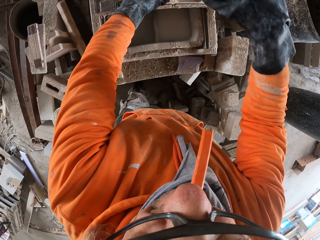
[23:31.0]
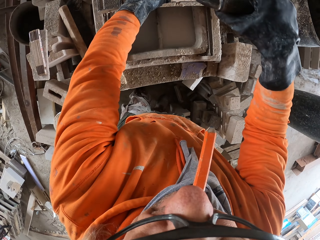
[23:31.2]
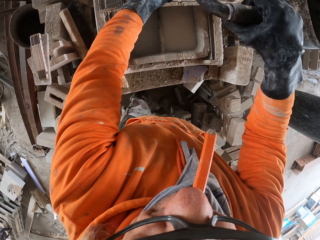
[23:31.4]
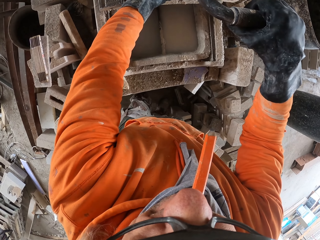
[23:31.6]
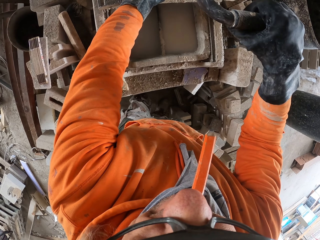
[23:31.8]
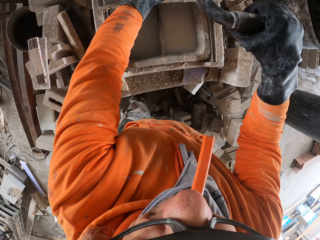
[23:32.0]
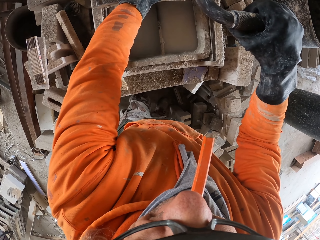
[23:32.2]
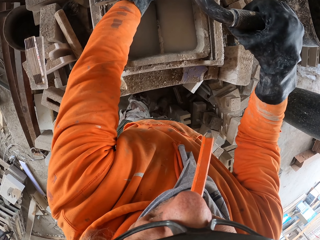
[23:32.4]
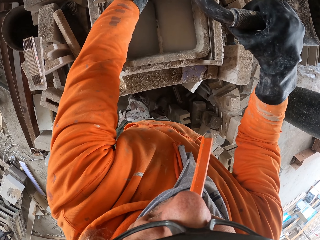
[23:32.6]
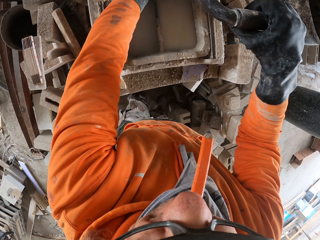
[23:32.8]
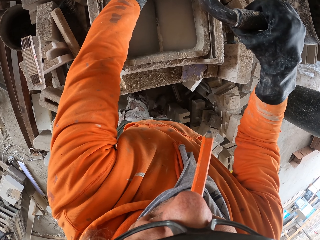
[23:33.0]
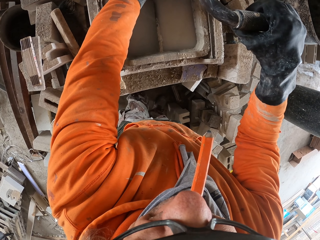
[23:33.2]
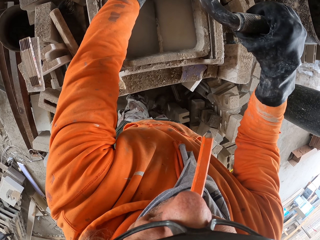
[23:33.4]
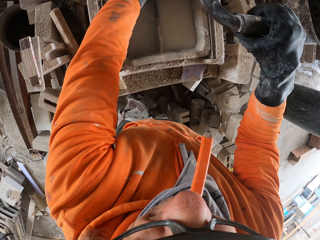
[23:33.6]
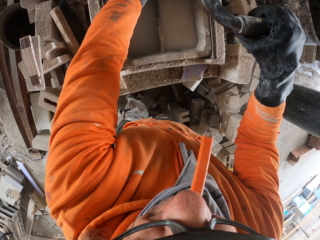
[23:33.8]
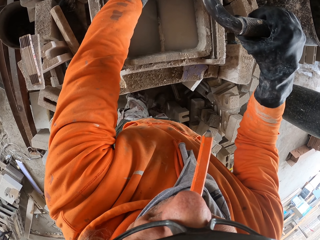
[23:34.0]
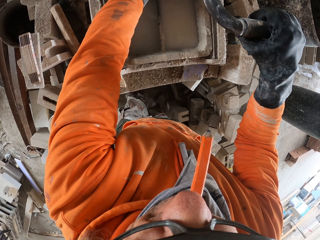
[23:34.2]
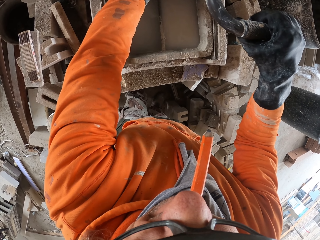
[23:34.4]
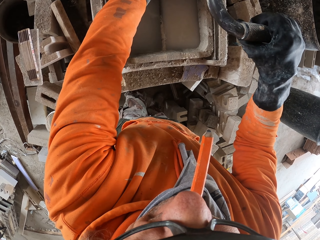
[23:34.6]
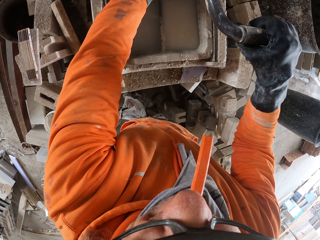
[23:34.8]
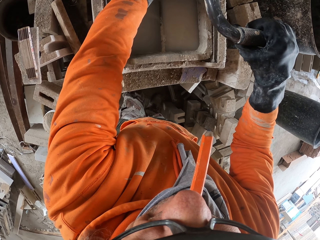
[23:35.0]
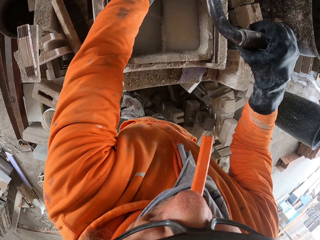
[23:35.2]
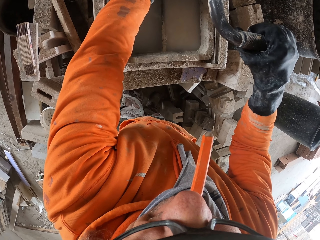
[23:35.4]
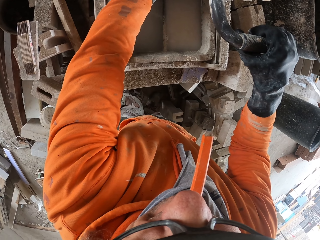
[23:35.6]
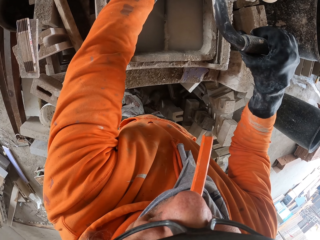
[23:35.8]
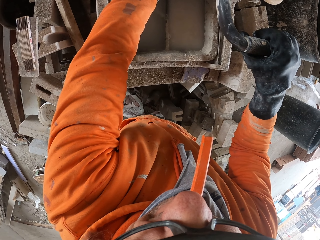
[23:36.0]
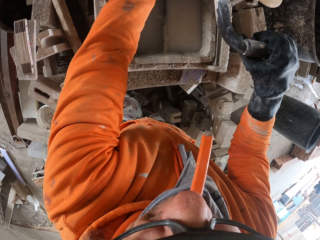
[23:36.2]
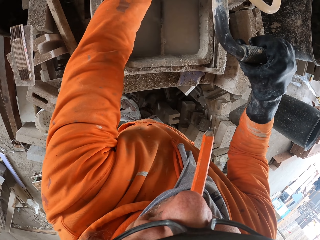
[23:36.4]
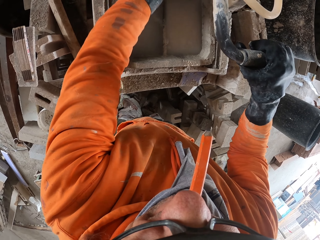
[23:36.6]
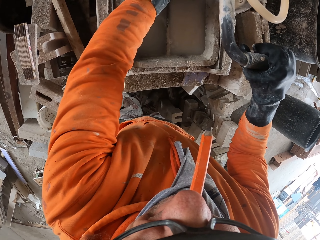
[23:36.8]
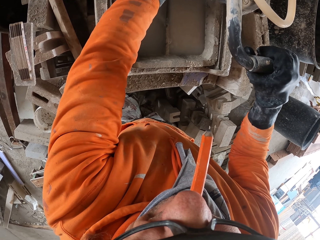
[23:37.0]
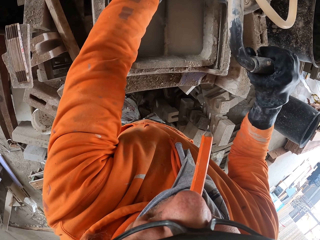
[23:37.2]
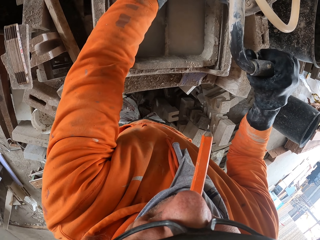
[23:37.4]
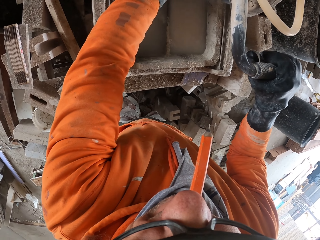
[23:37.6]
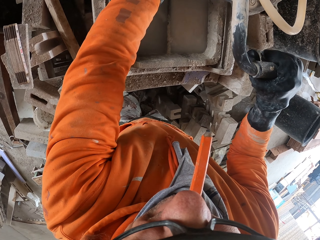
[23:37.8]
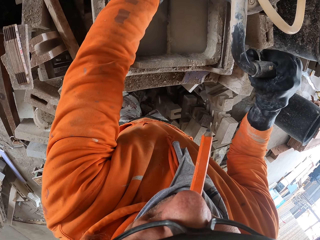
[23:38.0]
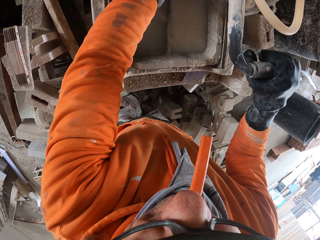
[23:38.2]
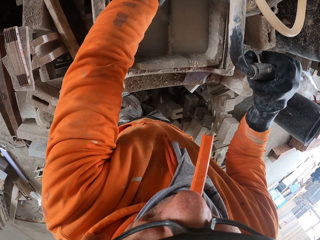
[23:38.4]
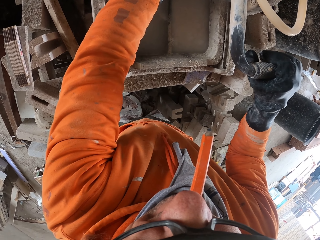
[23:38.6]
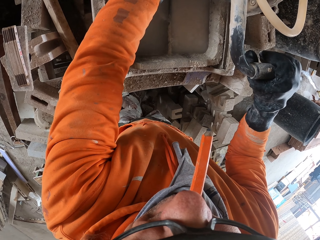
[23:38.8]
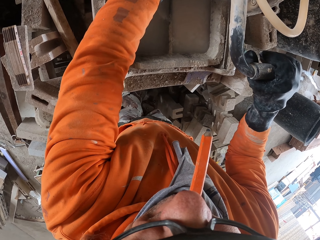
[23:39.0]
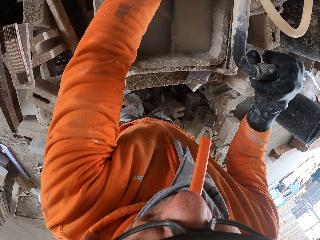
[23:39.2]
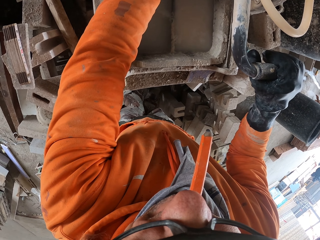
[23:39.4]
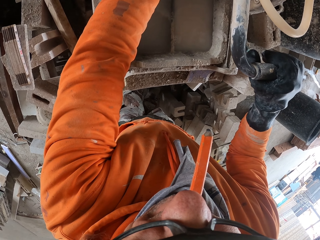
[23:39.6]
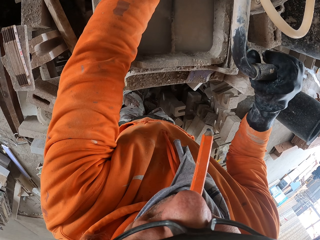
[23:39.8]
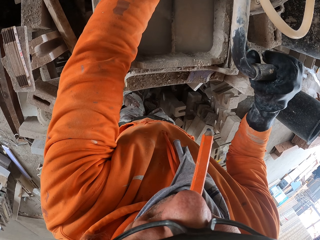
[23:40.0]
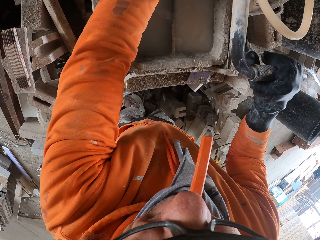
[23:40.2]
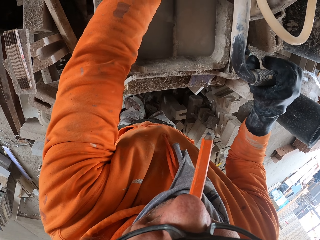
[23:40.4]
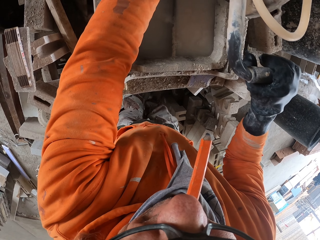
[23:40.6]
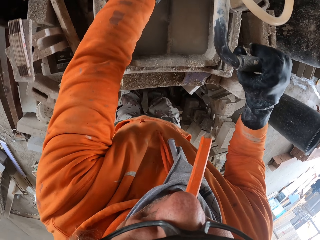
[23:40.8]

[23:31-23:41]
The camera wearer cuts a block with a machine. They look around a garage. They cut the block with the machine.

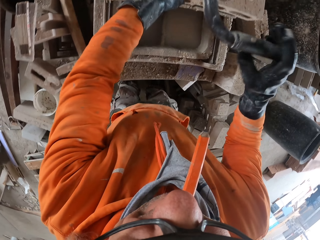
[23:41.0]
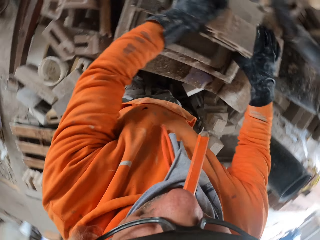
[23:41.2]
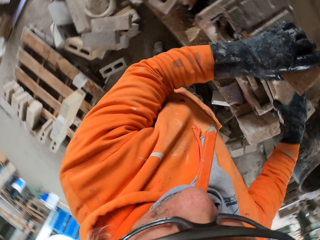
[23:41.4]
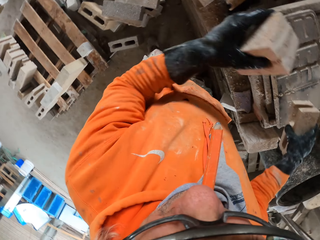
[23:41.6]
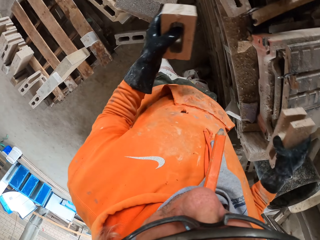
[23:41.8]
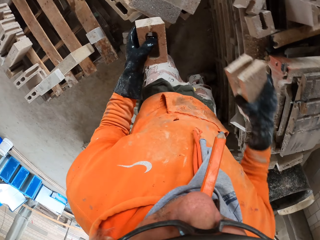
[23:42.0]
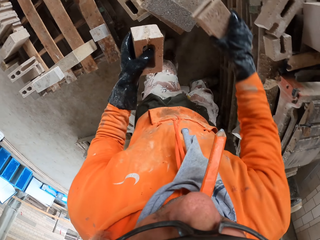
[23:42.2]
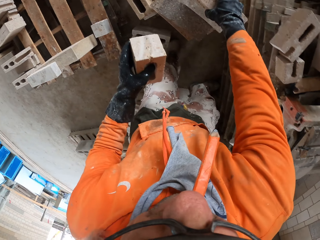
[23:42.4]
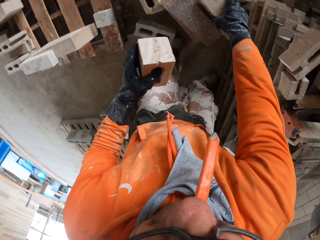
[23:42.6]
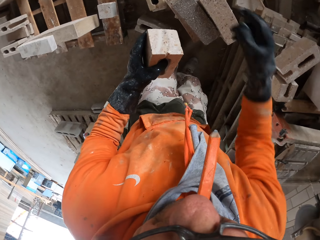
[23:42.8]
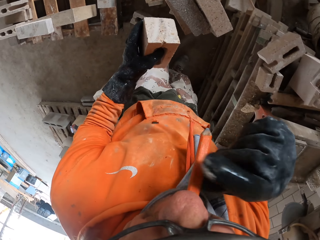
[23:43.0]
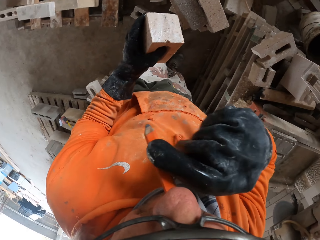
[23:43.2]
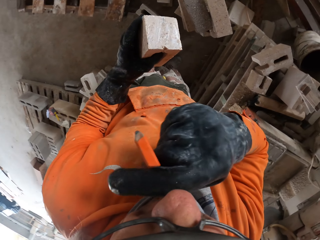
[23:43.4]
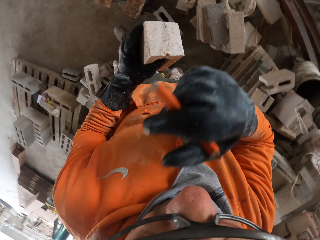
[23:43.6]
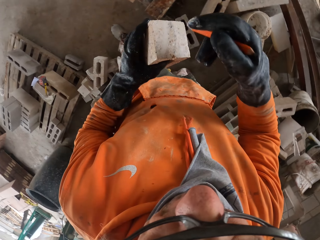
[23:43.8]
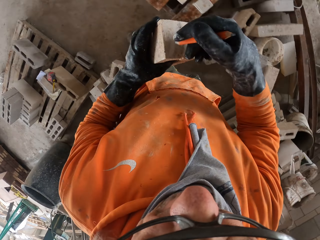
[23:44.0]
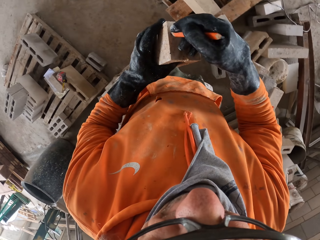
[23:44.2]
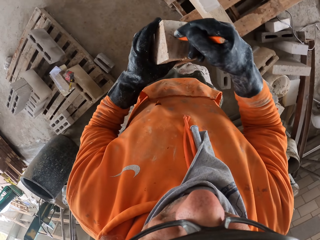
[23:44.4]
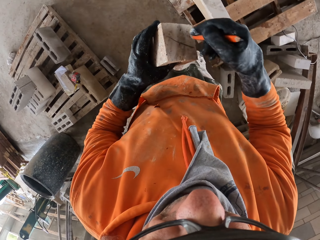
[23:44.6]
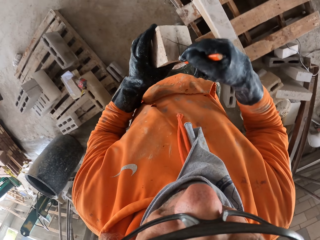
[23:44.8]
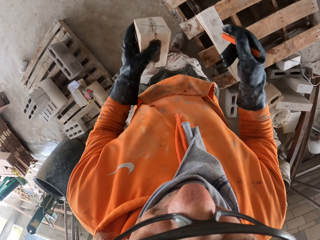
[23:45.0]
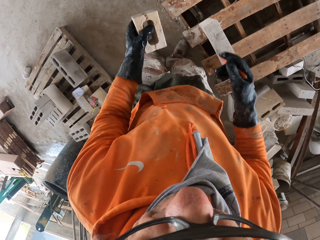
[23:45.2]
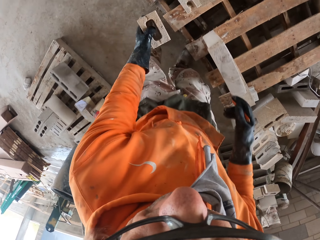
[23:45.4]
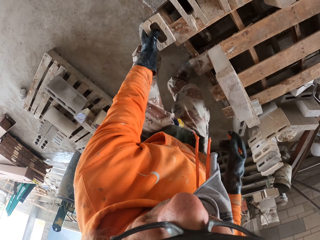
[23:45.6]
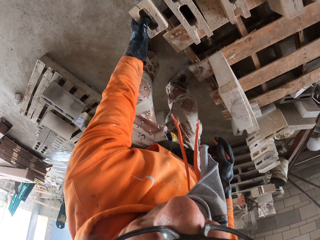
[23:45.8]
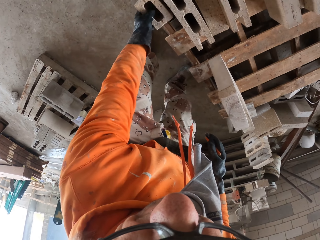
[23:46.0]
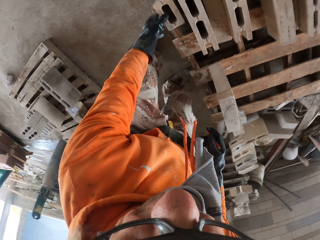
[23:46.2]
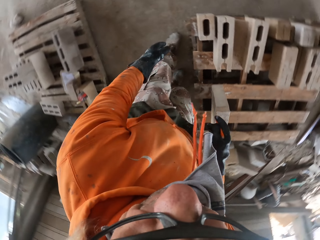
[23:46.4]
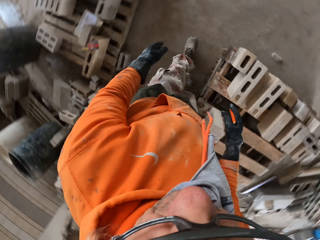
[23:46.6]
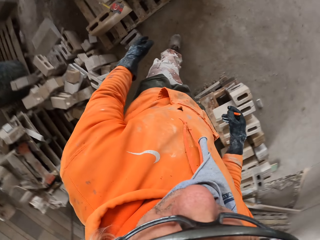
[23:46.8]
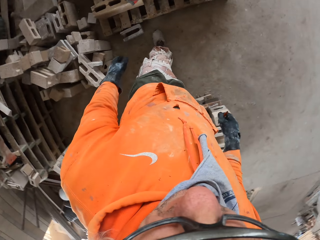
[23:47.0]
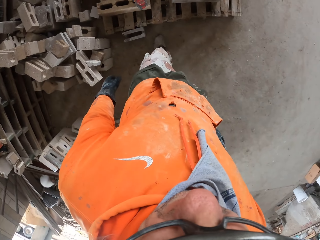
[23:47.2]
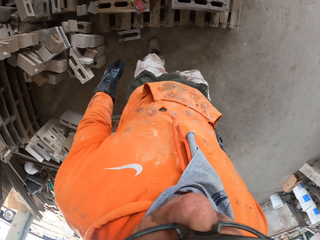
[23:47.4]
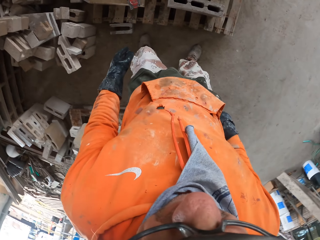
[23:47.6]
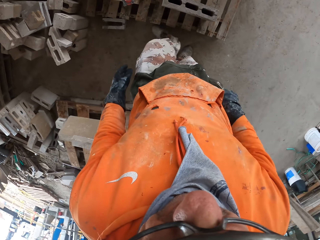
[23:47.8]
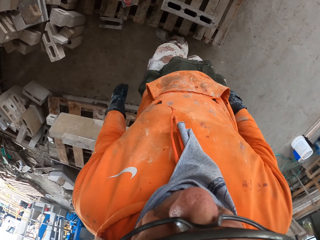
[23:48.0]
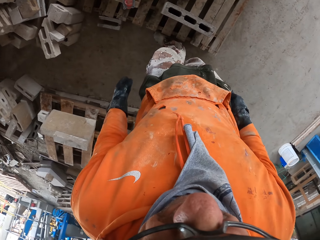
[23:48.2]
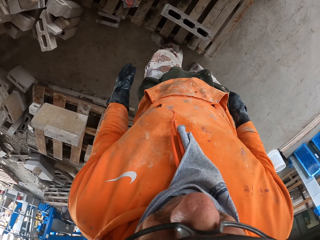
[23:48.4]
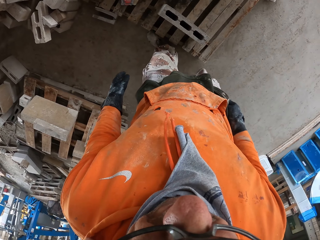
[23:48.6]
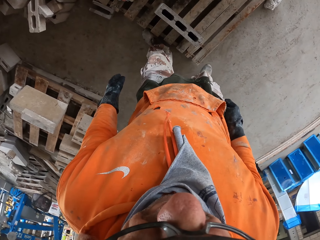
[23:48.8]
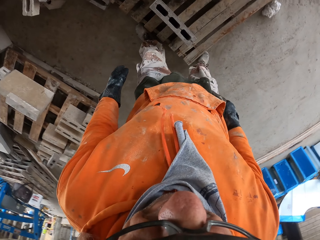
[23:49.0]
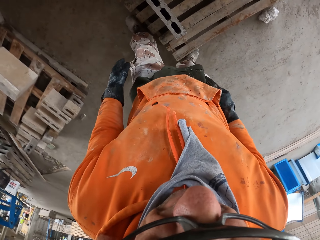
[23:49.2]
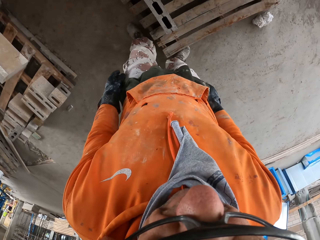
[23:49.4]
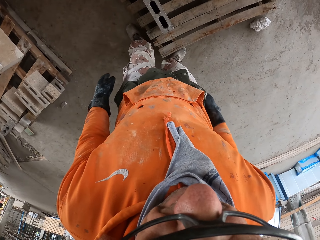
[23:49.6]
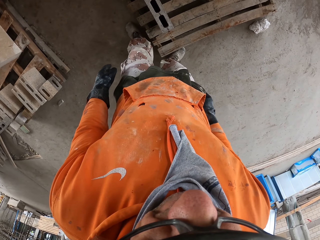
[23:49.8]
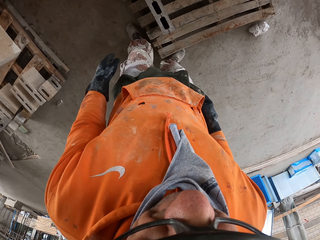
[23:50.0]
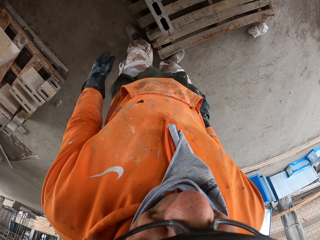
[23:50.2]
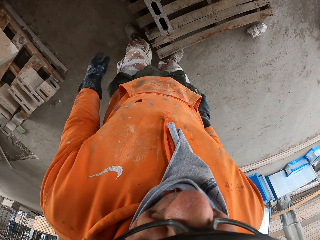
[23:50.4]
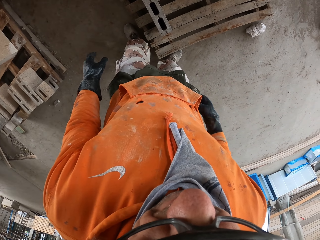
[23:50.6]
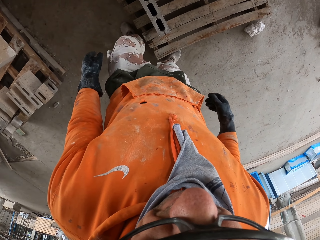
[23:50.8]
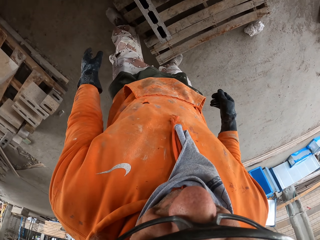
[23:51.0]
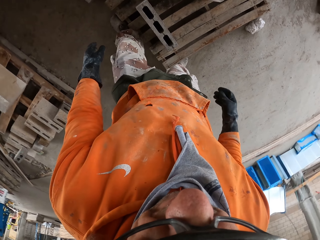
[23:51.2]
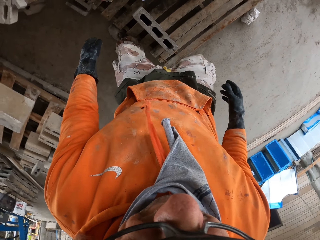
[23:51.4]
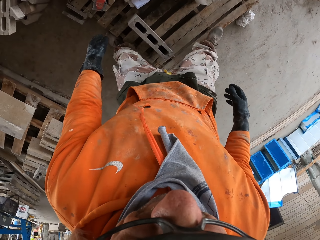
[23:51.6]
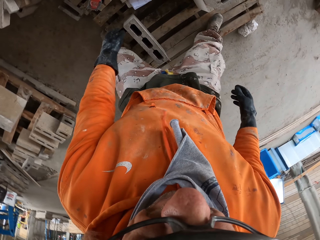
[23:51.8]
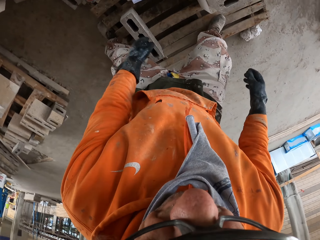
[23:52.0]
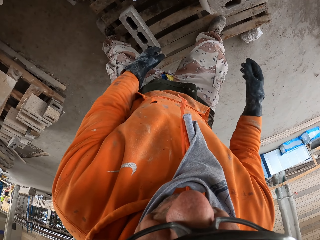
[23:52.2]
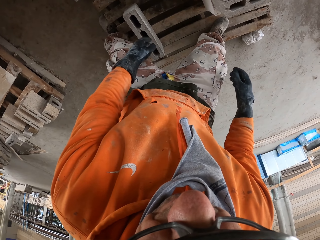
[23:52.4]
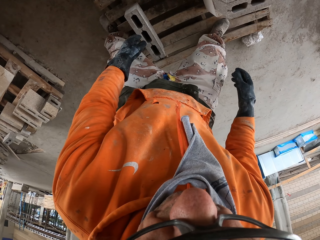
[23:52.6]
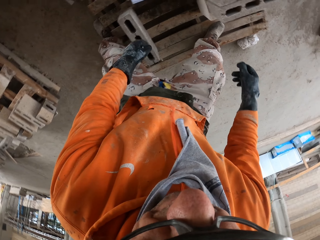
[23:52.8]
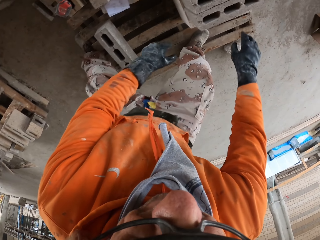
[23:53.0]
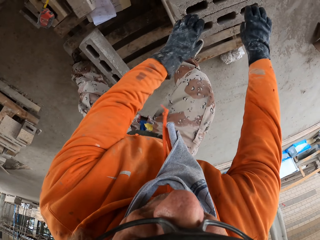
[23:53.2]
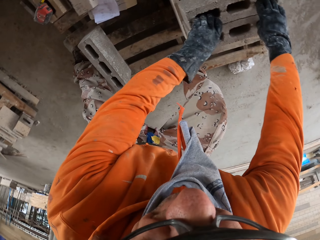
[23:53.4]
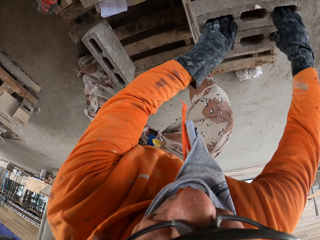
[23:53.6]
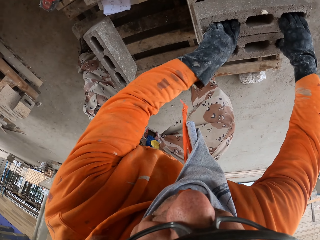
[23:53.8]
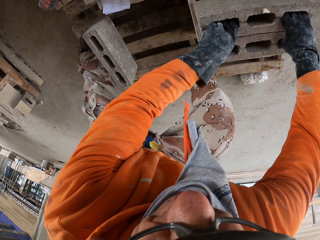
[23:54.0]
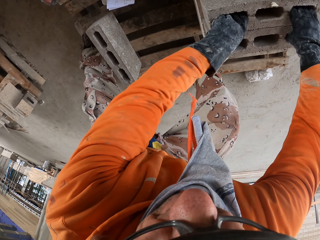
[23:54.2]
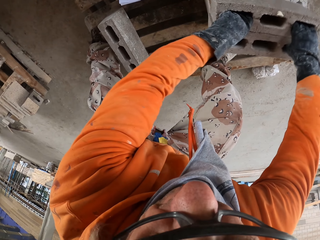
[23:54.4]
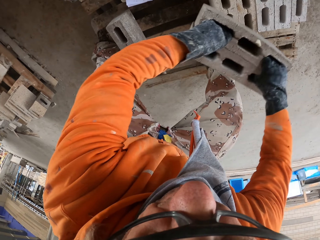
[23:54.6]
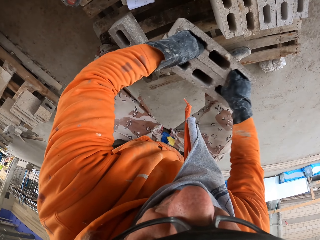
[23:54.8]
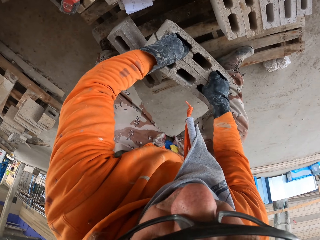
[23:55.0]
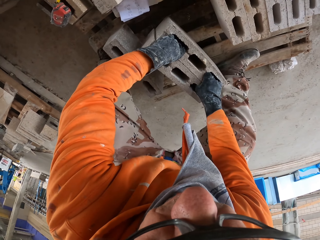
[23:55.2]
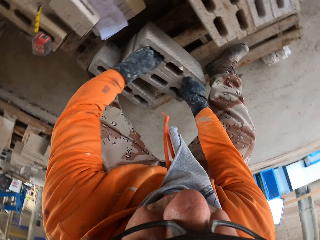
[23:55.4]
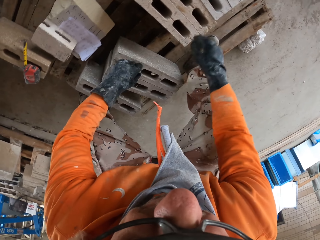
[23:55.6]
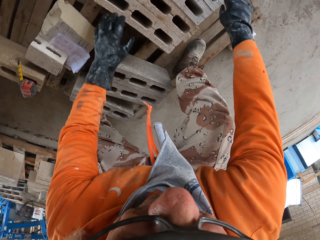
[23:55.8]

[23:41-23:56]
The camera wearer puts down blocks on a rack. They write on a block. They walk around a garage. They put down the block on the rack. They walk around the garage. They look around the garage. They look at the brick. They look around the garage again. They move the block on the floor.
